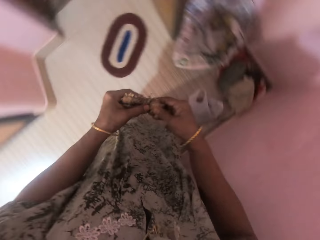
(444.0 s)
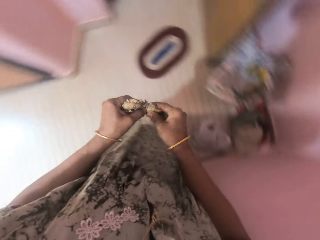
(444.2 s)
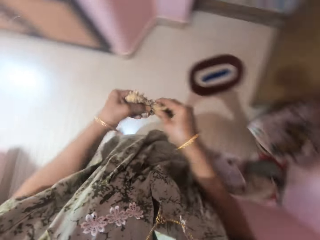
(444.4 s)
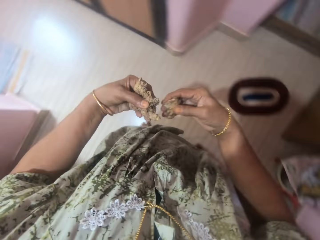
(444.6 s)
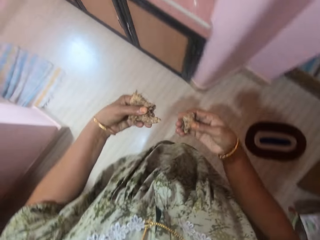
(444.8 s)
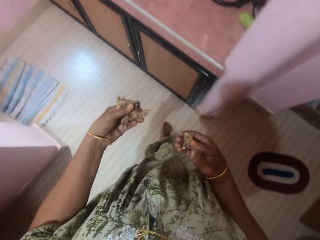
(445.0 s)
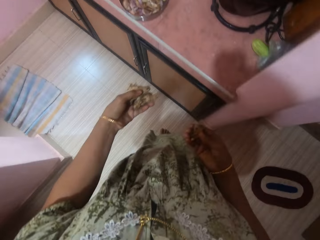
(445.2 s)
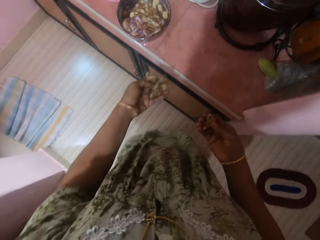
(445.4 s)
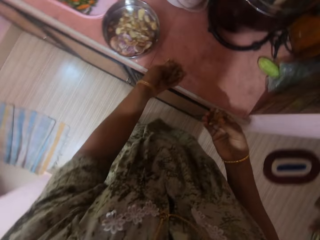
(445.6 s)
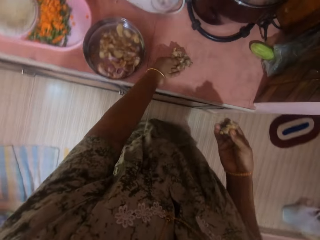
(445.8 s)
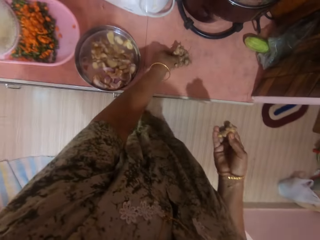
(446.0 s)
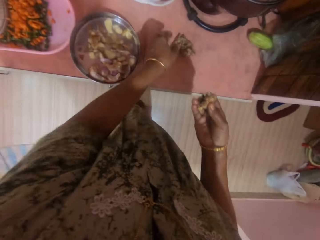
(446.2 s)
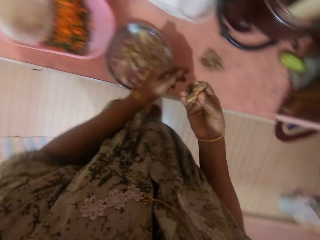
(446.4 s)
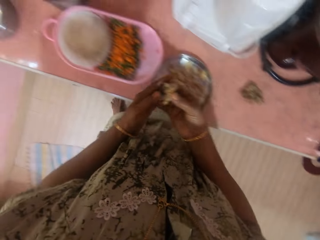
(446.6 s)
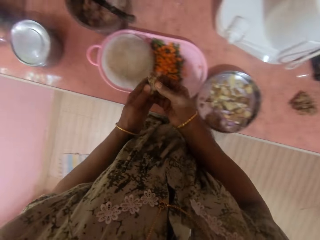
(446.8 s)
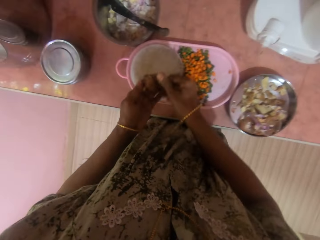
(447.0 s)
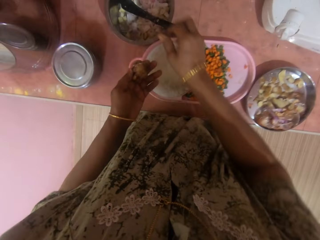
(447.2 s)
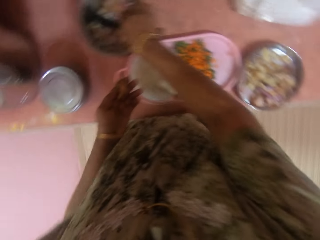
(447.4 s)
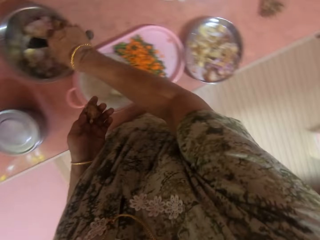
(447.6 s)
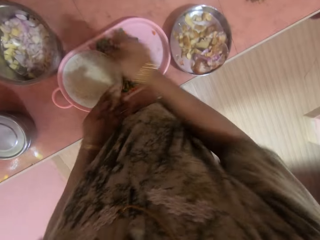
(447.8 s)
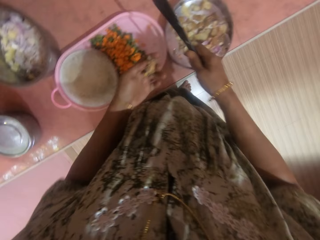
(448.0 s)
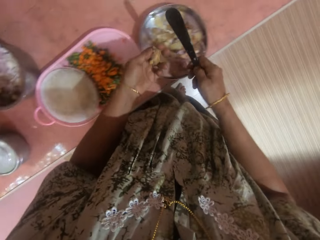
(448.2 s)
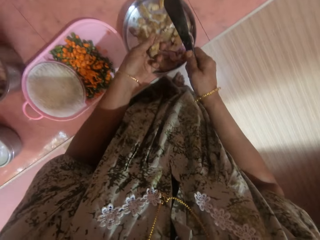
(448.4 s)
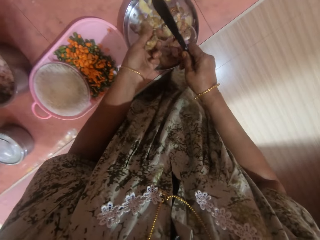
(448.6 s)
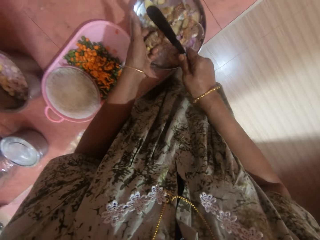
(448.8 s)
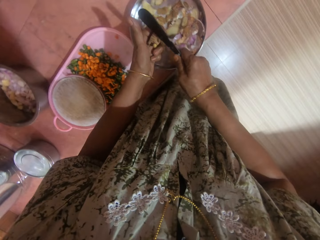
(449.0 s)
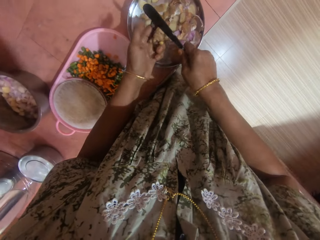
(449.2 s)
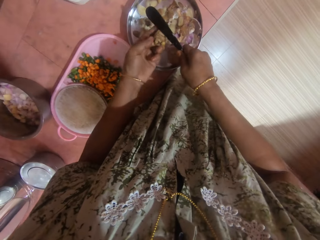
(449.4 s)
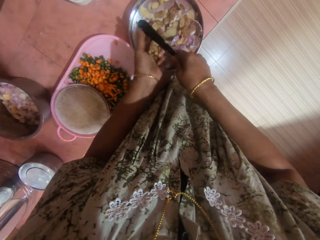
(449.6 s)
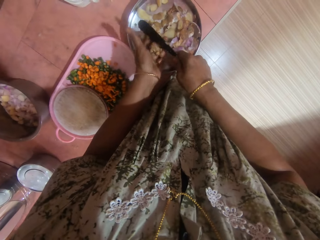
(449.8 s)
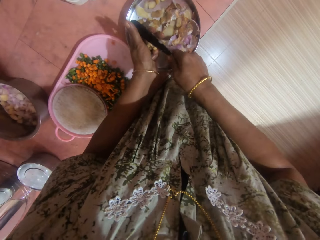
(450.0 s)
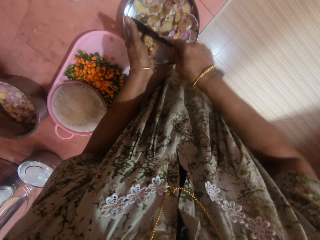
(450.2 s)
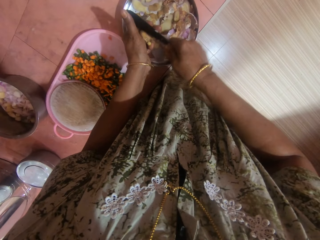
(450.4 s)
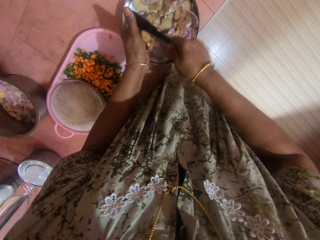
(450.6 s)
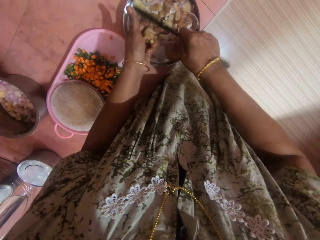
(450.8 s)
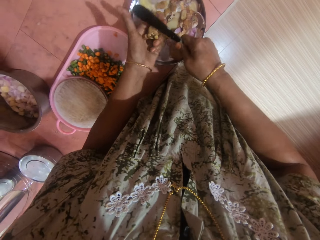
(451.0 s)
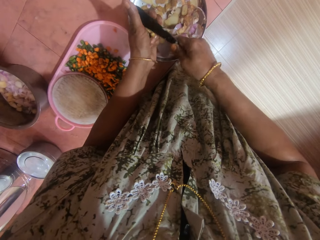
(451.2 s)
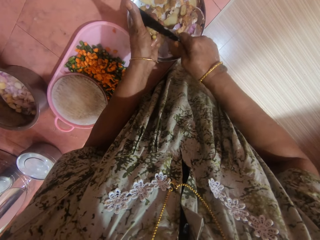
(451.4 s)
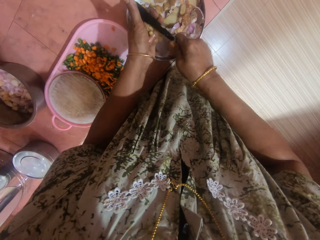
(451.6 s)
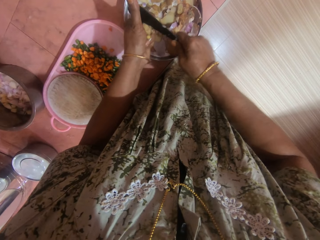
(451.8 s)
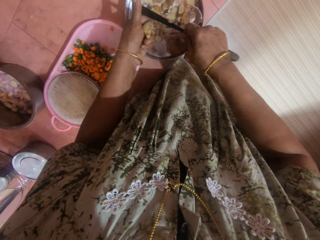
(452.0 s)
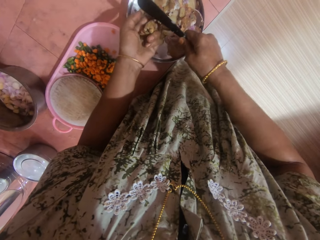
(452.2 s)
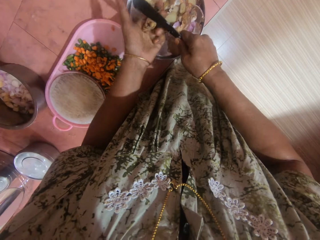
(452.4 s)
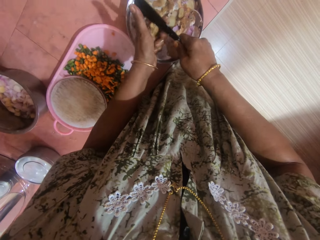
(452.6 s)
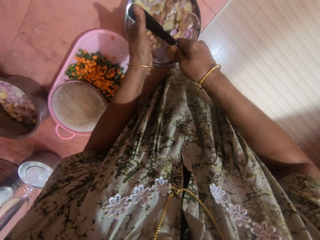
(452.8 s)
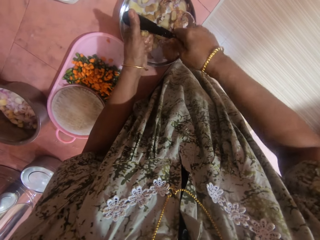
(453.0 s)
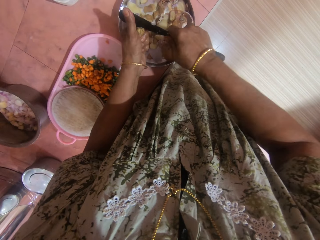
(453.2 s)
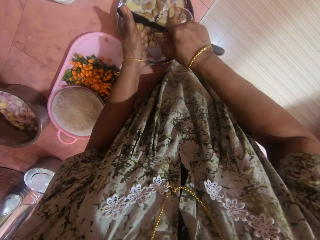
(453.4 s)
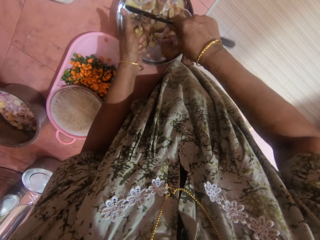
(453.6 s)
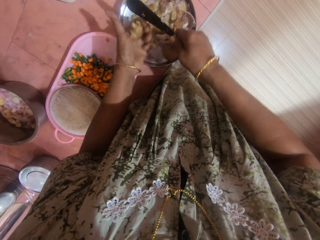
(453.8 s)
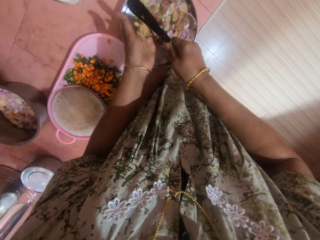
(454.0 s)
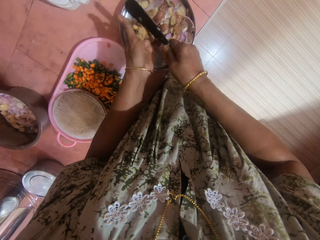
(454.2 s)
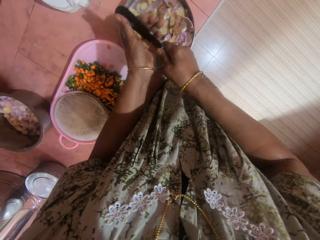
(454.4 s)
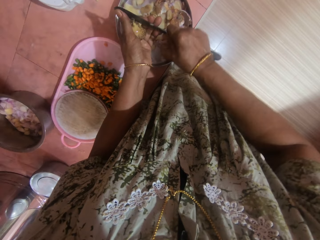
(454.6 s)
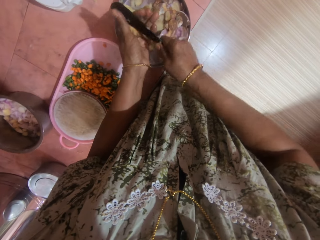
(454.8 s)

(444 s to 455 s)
The camera wearer cuts the ginger in two with her hands. She places one part on the table. She takes the knife from the bowl. She peels the outer layer of the ginger into a plate on the table. She scrubs the ginger.

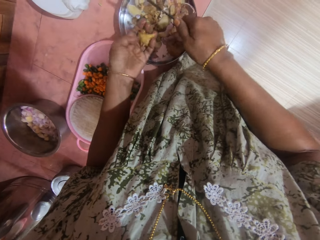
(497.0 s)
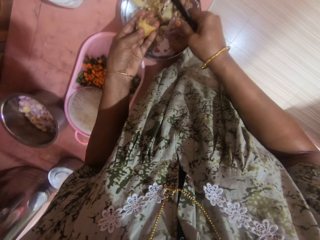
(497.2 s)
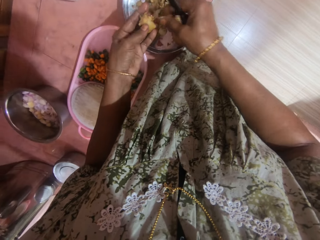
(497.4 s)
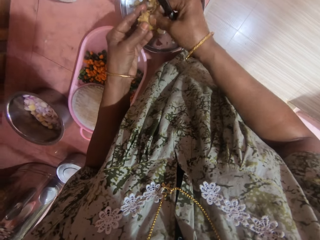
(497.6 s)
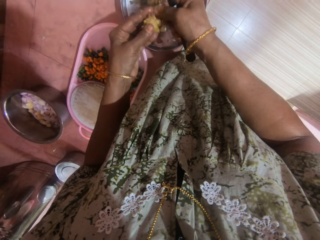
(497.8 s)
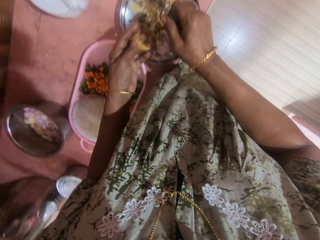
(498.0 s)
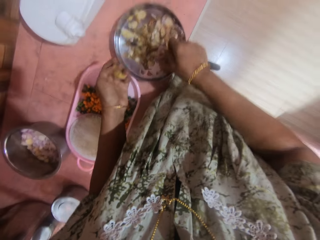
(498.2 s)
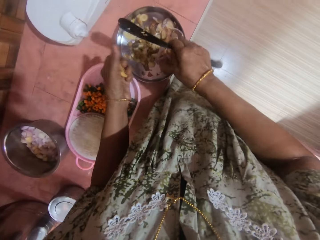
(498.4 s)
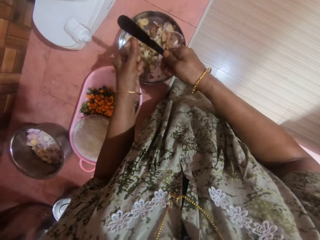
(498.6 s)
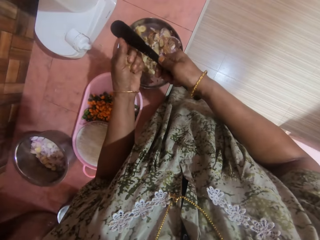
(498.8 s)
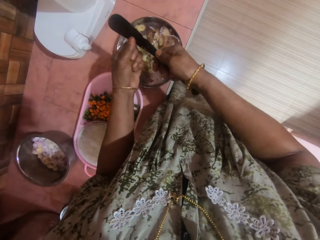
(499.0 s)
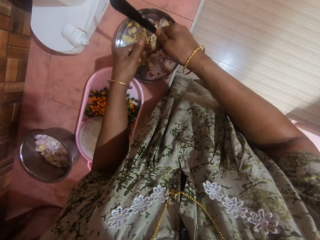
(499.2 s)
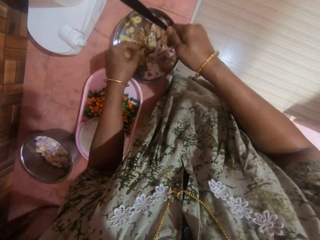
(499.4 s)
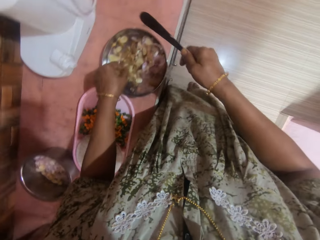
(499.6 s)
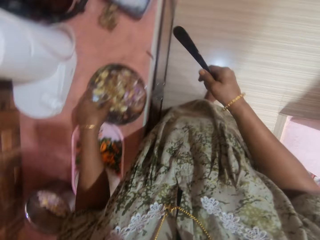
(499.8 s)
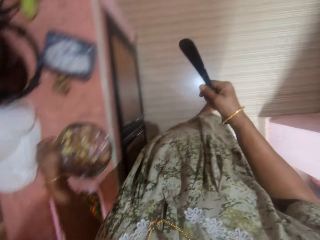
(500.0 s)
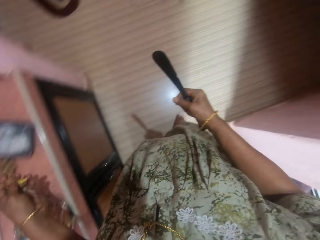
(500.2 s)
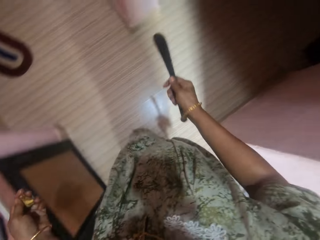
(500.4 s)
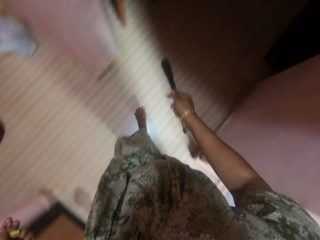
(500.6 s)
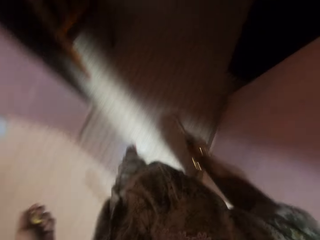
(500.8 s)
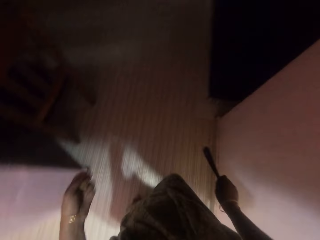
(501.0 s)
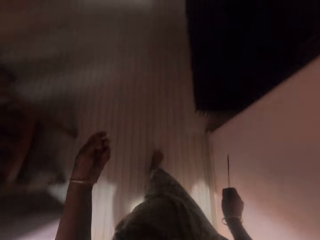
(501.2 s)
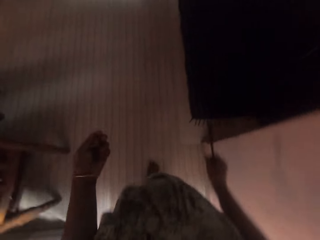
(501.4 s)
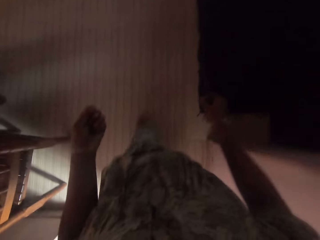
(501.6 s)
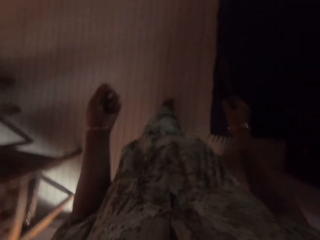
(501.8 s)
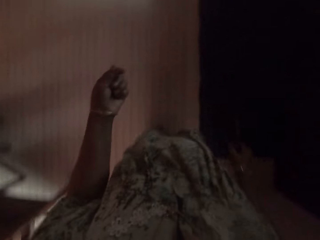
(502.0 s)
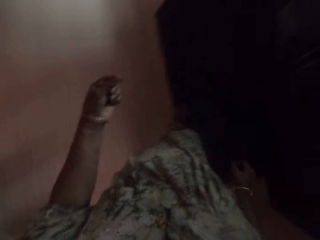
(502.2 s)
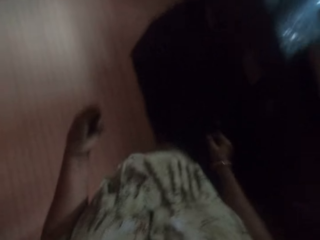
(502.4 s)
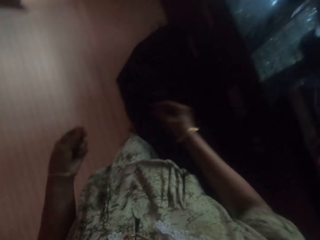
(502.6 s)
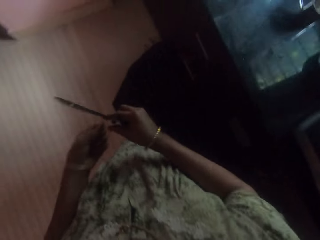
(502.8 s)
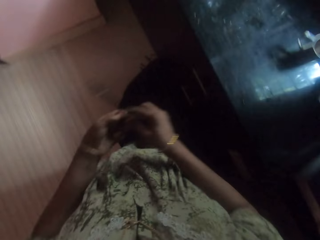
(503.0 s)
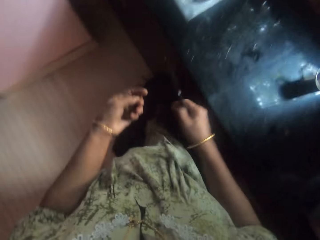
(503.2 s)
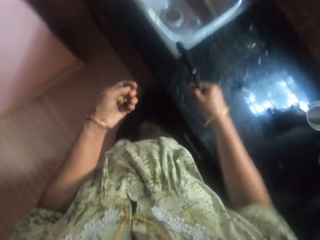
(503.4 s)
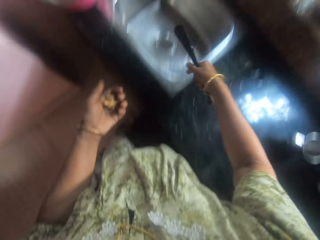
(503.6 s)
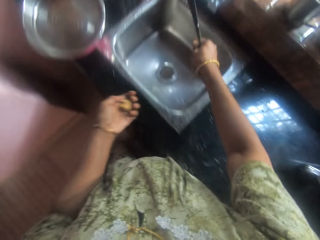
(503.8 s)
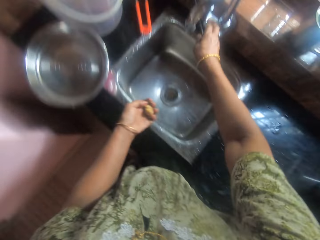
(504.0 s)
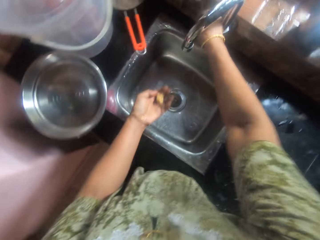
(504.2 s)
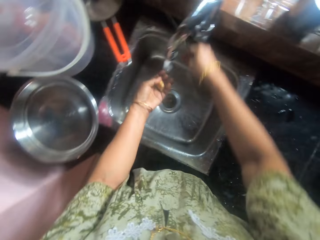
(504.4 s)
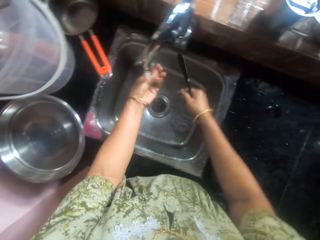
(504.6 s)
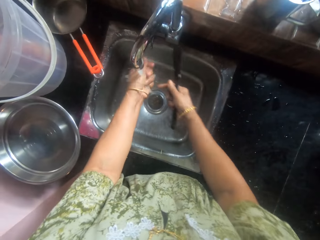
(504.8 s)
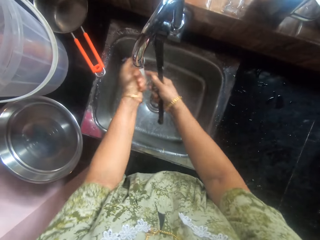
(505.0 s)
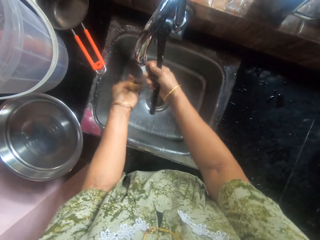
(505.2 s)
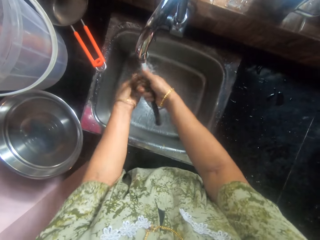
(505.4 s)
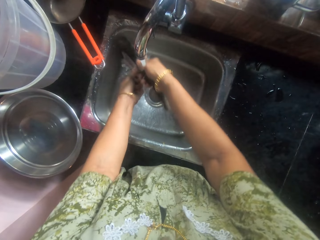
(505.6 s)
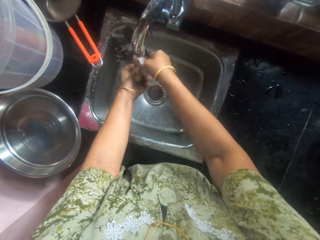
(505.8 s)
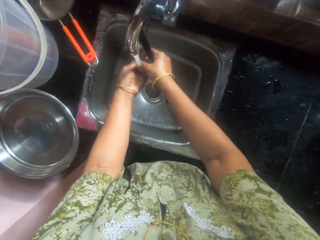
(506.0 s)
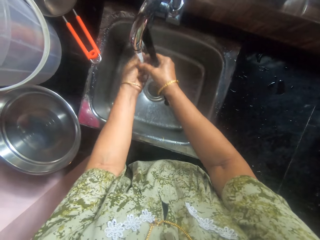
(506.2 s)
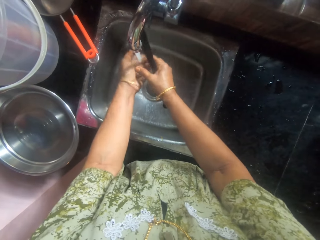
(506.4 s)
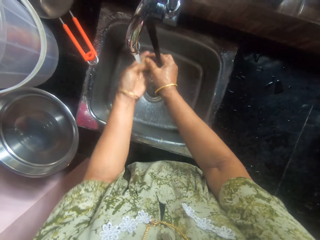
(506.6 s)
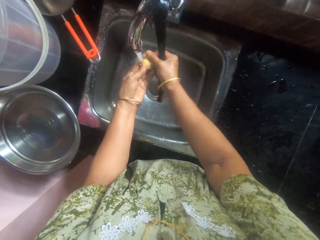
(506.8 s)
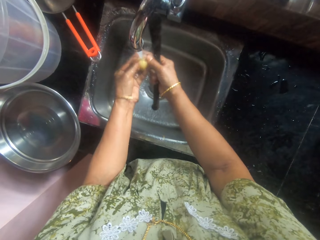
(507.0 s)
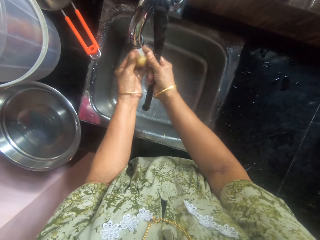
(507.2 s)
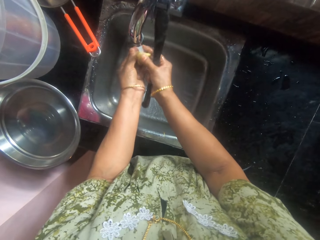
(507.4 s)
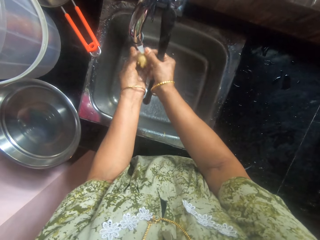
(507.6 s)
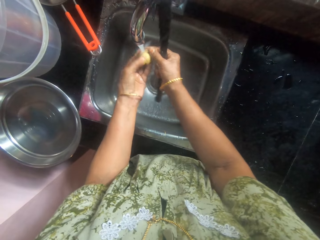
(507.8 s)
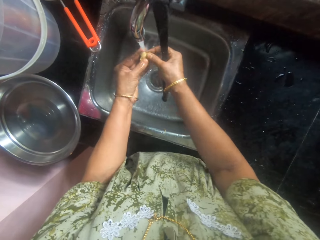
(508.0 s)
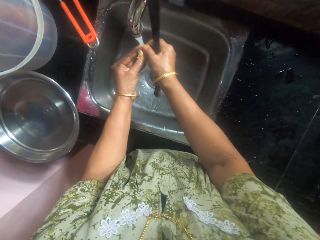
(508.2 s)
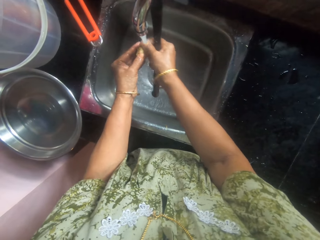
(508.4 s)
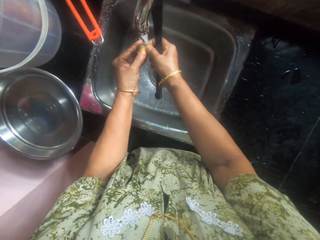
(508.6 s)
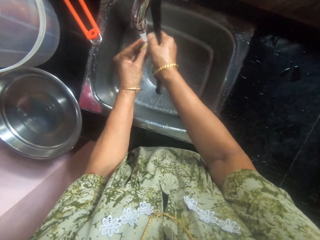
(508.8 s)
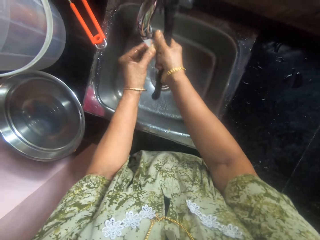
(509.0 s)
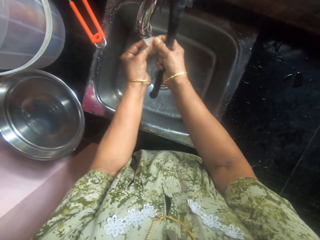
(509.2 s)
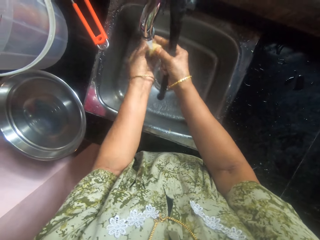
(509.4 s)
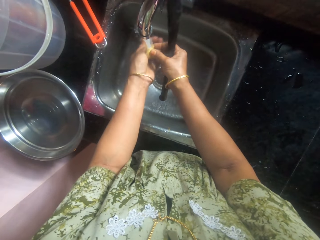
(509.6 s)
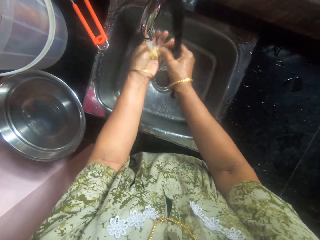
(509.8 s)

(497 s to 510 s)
The camera wearer clears the knife by hand. They walk in the room. They turn on the sink tap. They wash the ginger and the knife in the sink.
